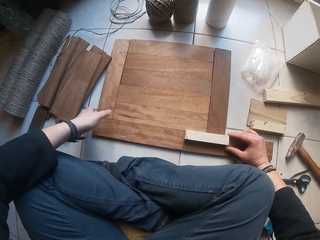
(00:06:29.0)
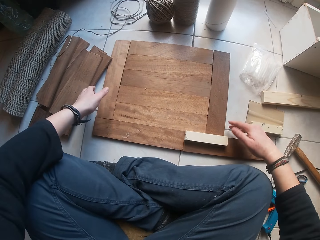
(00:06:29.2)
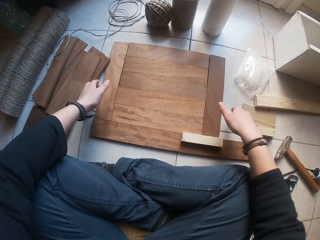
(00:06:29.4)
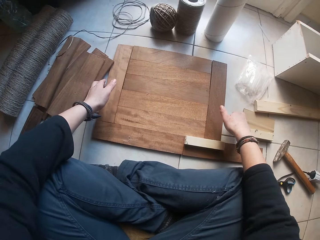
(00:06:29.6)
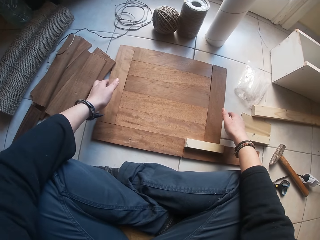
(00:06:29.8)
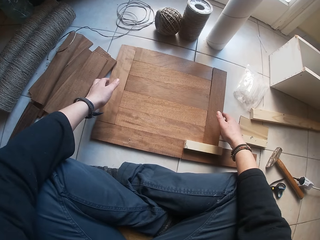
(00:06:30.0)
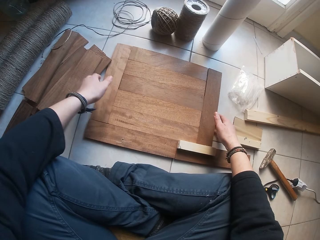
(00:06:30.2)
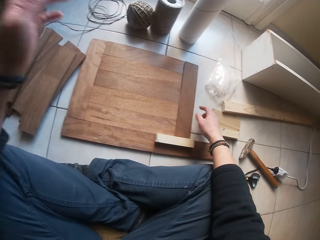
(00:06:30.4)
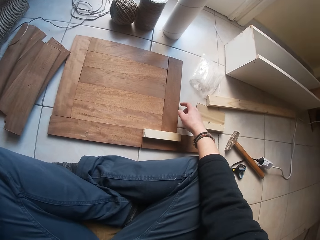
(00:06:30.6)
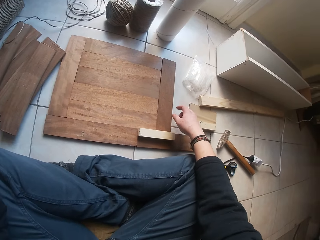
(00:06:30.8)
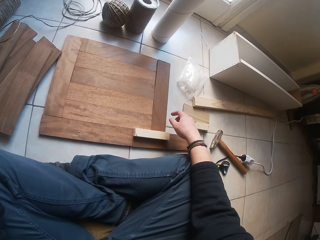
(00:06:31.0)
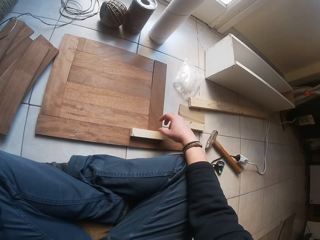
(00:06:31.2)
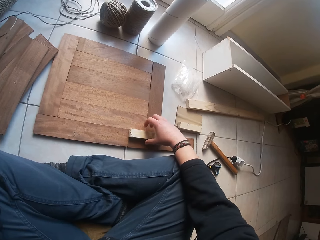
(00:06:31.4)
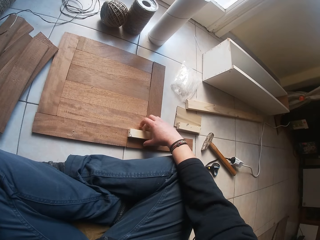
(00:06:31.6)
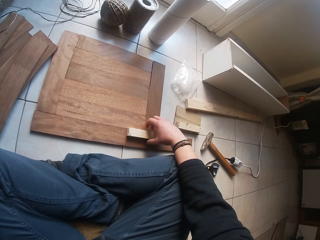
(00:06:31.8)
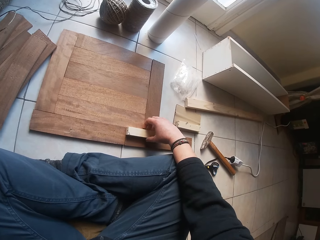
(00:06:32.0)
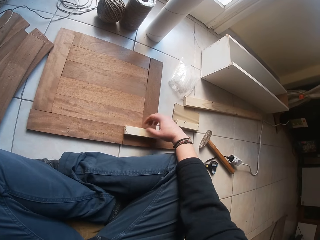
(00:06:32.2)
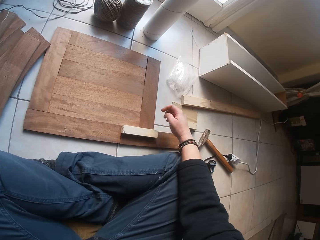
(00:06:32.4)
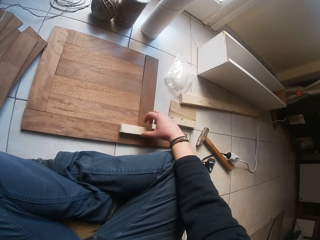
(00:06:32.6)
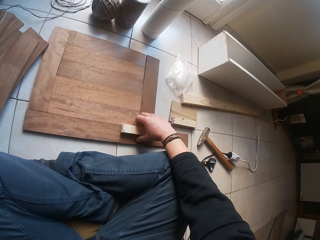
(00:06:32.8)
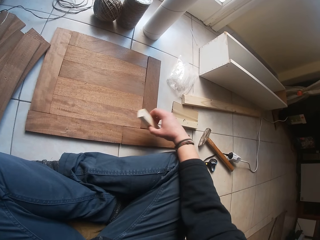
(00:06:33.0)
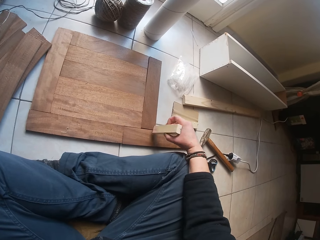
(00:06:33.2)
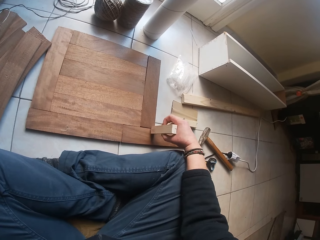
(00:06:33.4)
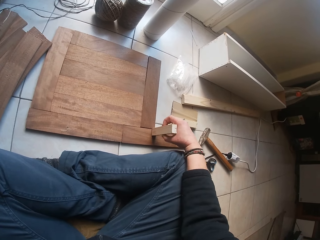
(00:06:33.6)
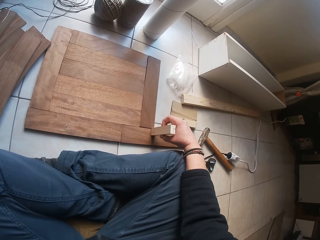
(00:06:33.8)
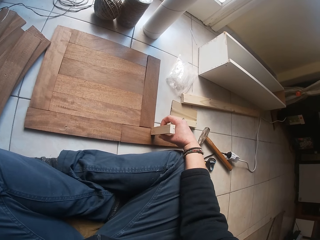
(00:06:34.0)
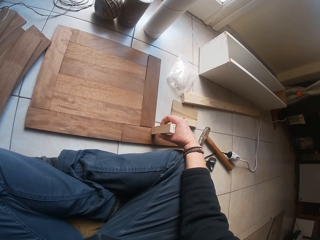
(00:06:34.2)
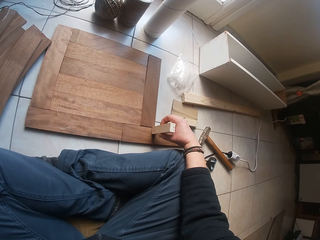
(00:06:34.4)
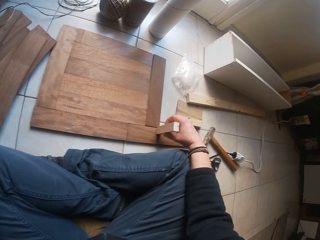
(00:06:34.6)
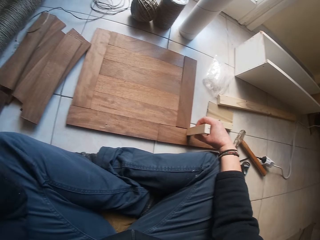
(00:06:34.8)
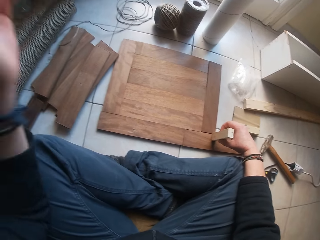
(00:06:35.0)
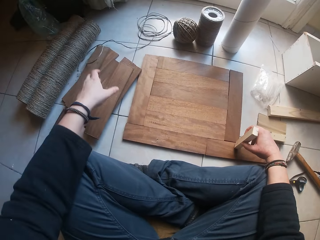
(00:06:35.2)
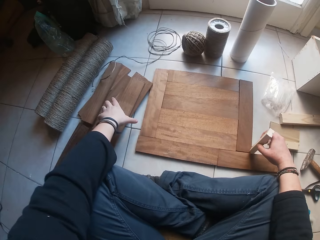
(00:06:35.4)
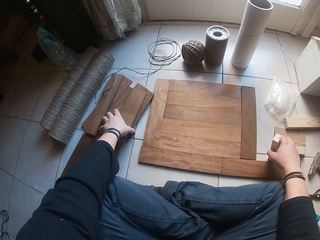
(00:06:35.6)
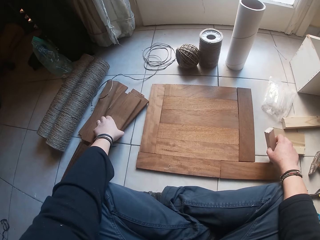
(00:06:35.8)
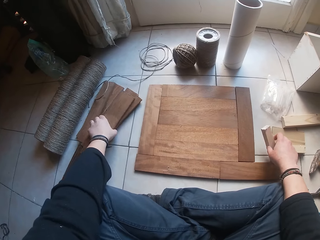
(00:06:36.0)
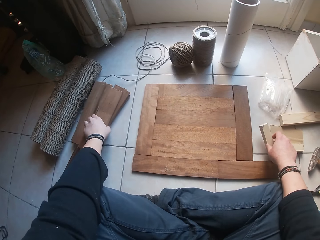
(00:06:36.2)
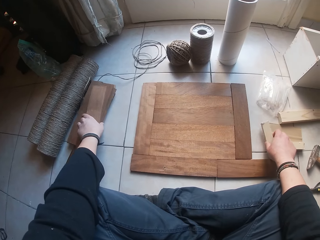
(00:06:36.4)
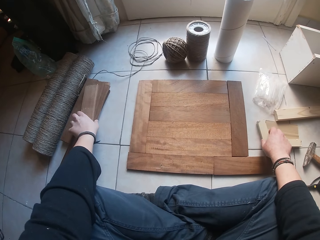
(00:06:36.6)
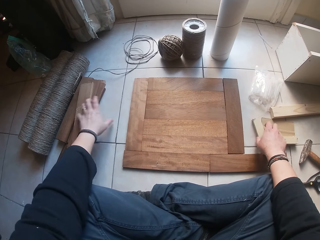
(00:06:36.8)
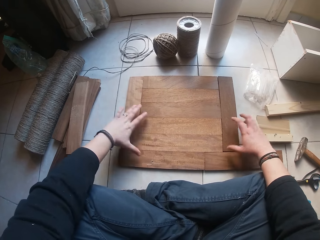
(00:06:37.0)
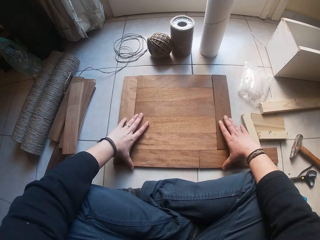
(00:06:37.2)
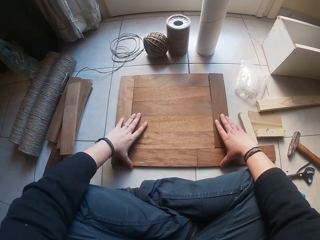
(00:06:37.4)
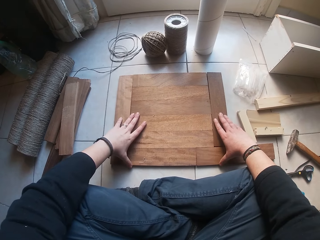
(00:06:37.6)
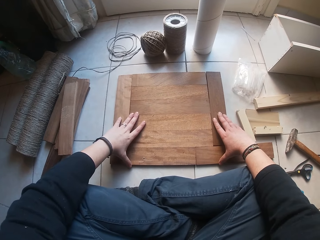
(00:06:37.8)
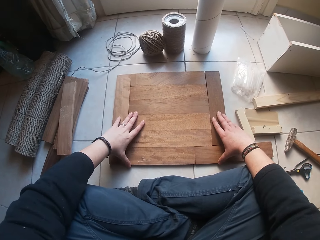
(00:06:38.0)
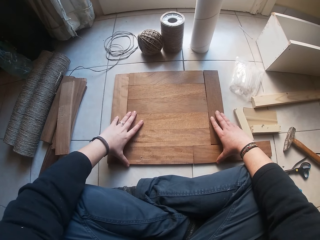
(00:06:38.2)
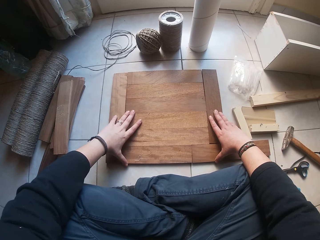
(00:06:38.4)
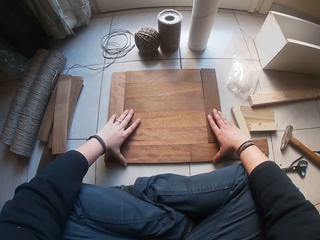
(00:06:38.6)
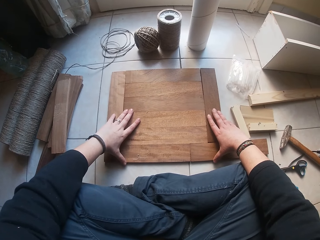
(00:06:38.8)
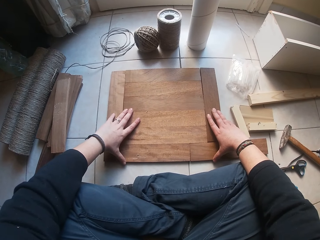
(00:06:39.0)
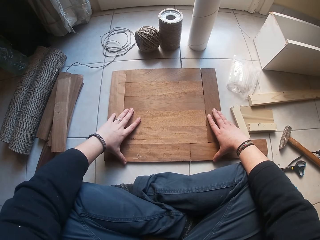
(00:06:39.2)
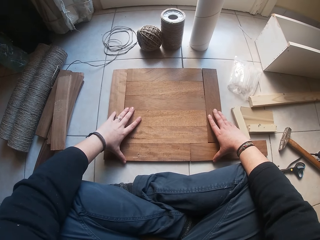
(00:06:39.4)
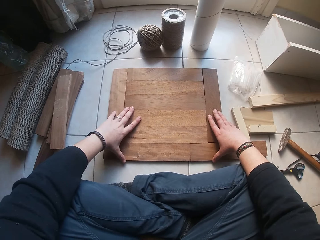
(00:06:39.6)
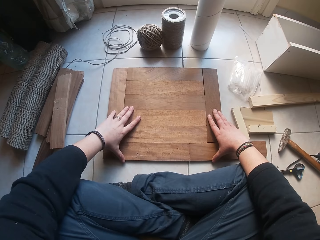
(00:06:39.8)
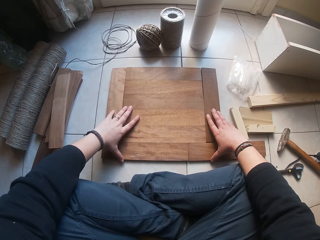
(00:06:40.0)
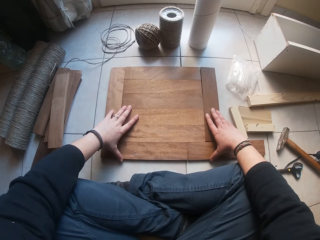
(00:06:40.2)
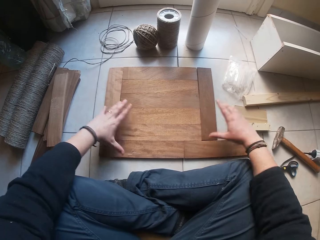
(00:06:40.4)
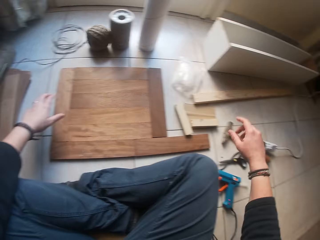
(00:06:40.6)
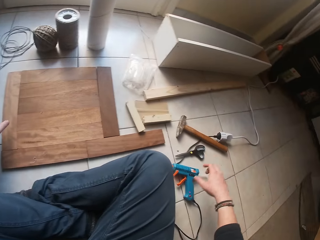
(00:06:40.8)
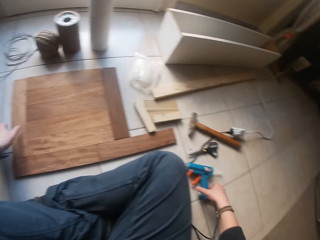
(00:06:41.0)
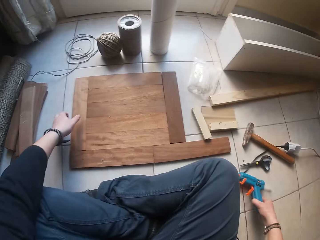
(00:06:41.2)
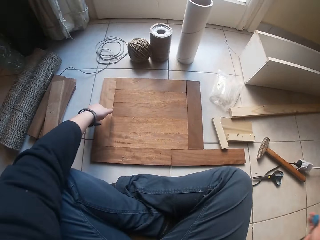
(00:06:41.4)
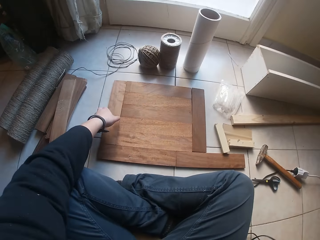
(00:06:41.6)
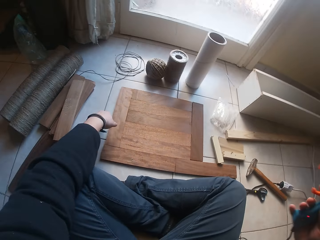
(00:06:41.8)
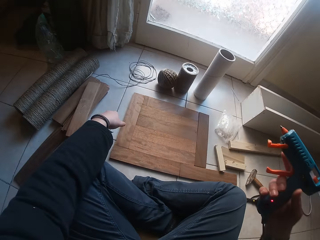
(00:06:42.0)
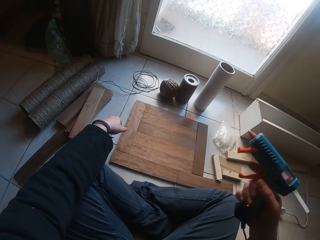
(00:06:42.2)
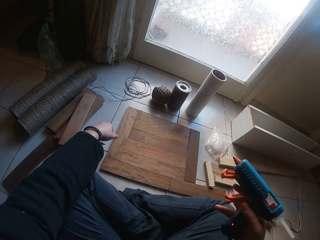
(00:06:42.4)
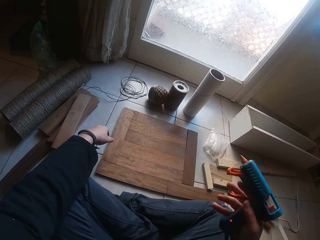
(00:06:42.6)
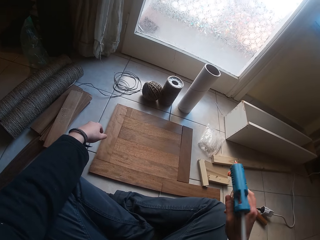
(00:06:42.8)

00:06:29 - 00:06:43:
The camera wearer adjusts the wood. He picks the small wood from the bigger wood with his right hand. He adjusts the wood on the ground with his left hand. He drops the small wood on the ground with his left hand. He adjusts the wood on the ground with both hands. He picks a glue gun. He adjusts the glue gun on the ground with his right hand.

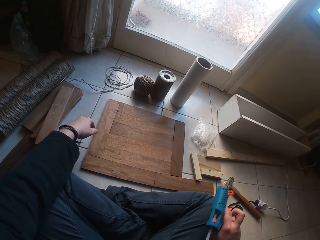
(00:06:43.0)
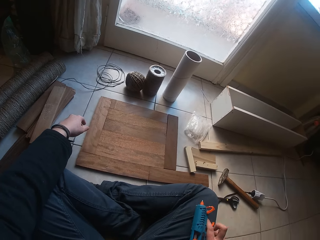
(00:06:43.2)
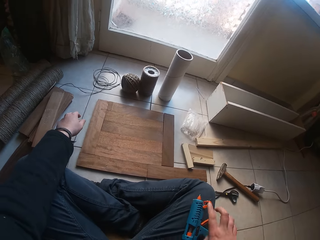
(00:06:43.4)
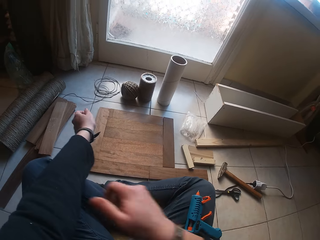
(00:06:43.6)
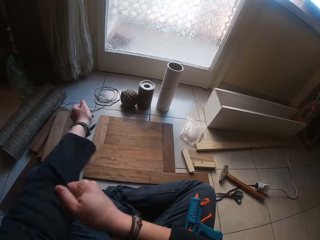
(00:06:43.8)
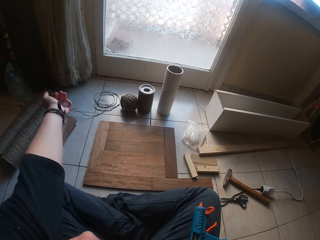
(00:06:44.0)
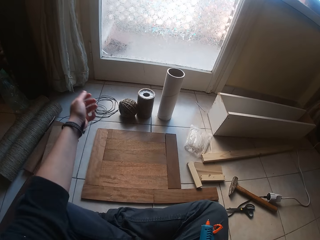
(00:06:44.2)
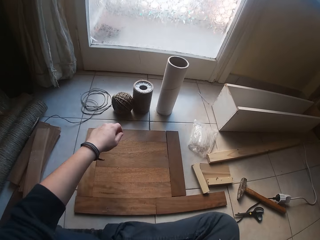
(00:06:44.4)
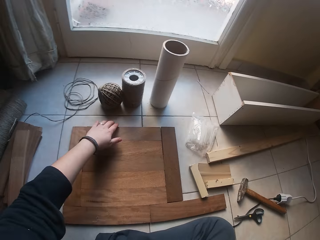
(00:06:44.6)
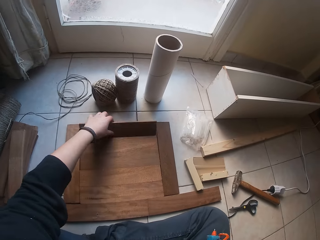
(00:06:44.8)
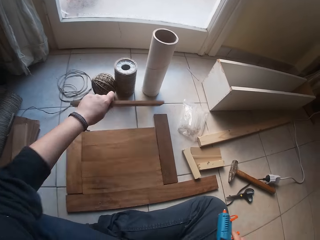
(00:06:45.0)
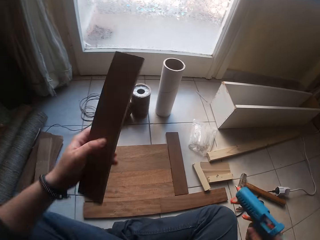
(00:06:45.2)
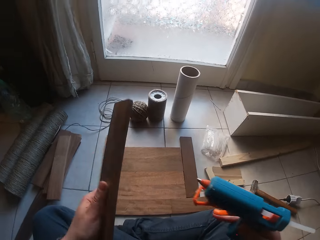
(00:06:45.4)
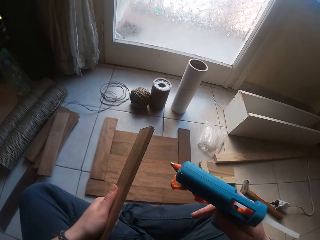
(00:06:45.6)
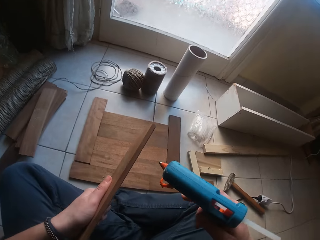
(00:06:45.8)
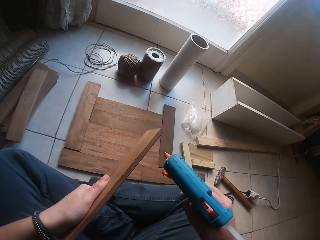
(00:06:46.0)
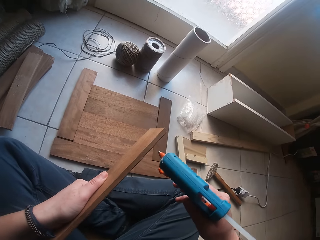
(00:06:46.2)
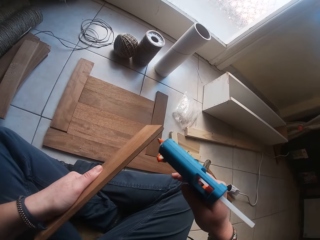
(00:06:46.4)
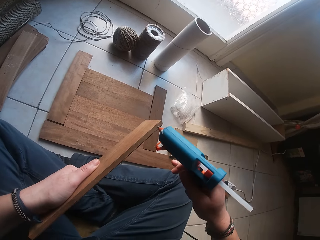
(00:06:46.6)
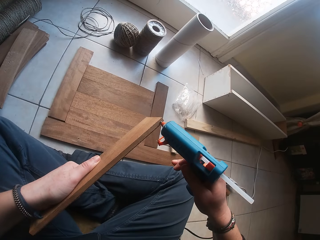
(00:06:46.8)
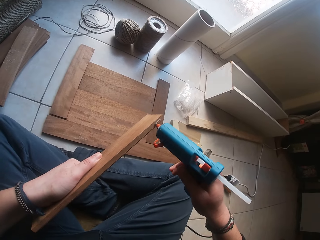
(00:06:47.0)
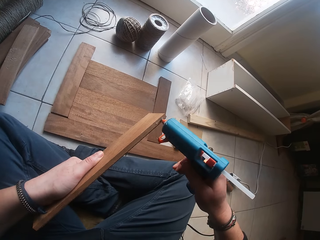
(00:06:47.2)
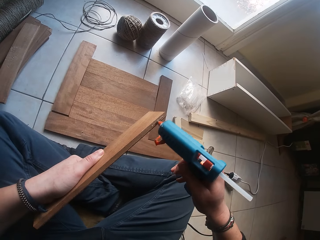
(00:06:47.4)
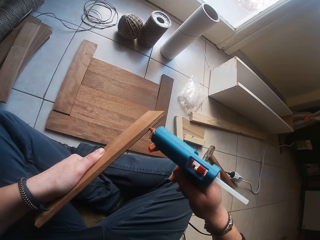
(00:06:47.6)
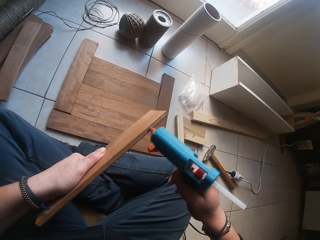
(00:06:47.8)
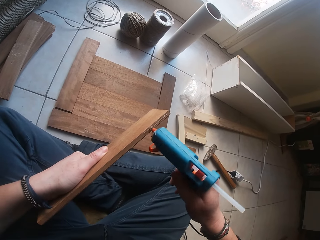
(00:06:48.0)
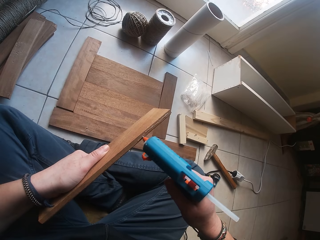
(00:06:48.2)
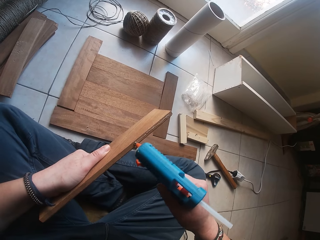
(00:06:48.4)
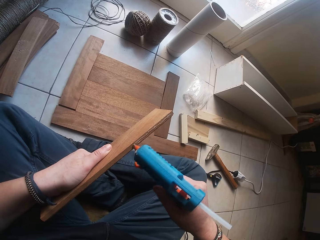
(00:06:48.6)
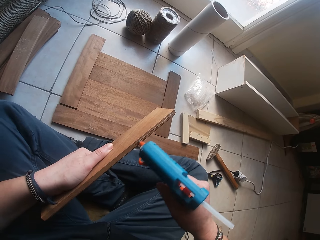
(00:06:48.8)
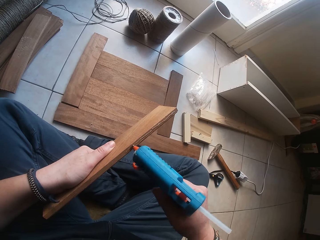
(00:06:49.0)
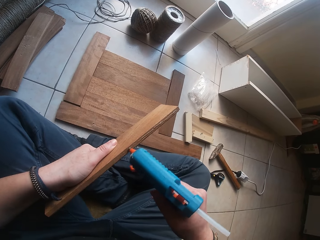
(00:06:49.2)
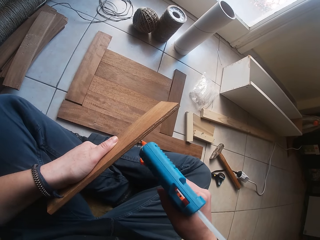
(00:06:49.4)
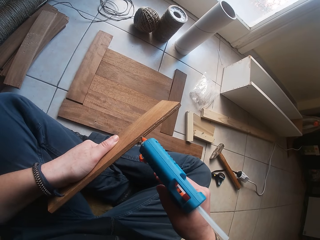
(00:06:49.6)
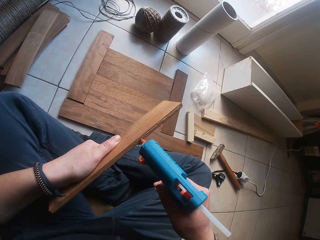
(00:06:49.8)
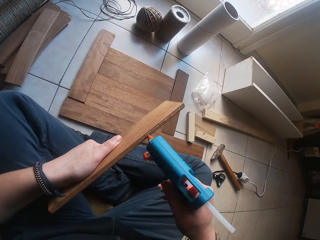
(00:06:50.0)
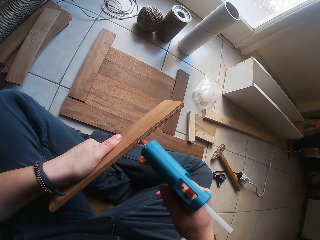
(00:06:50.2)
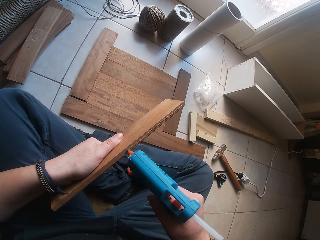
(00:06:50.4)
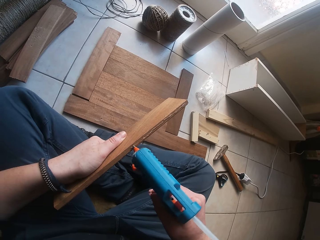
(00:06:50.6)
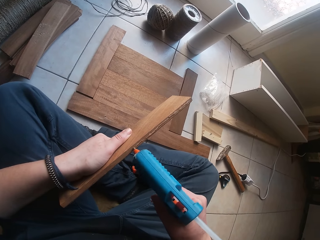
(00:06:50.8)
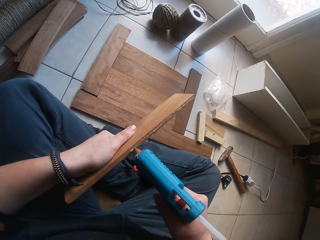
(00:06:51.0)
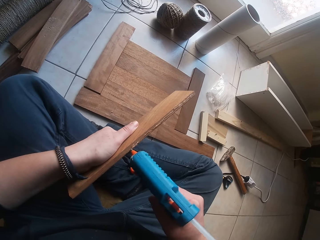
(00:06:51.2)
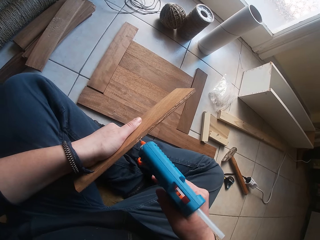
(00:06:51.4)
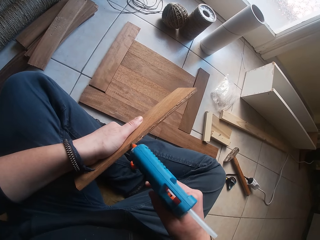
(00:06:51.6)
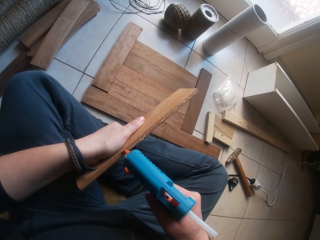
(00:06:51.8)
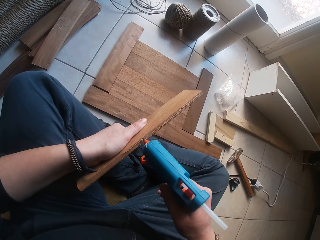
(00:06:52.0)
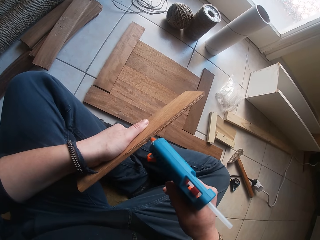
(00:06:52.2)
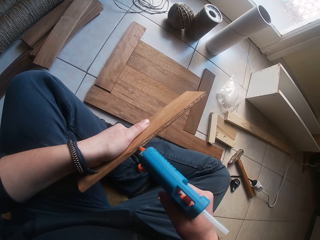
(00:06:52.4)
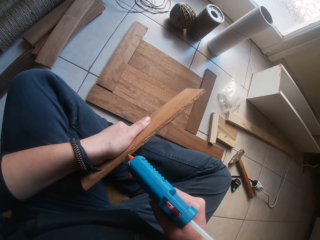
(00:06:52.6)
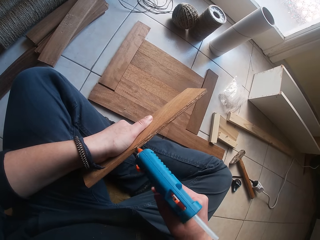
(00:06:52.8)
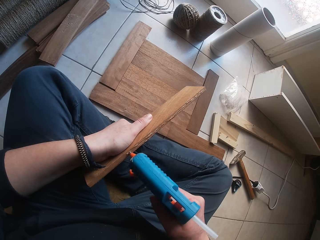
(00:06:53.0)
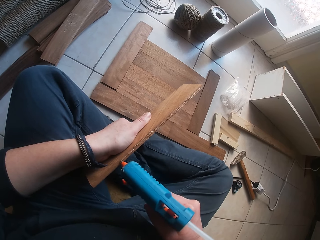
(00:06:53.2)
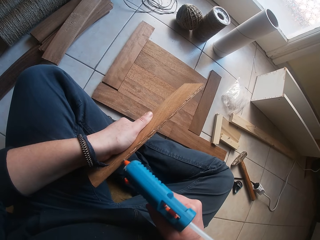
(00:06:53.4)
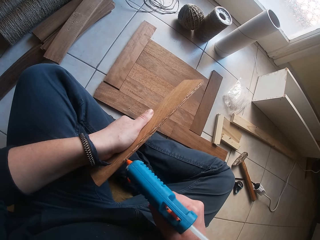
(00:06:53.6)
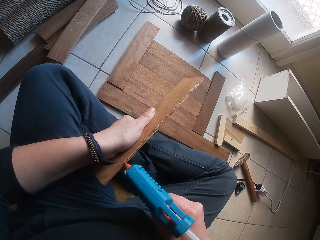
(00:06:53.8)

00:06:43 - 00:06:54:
The camera wearer drops the glue gun on his lap with his right hand. He adjusts his shirt with his right hand. He picks the wood from the ground with his left hand. He puts the glue on the wood with his right hand.
